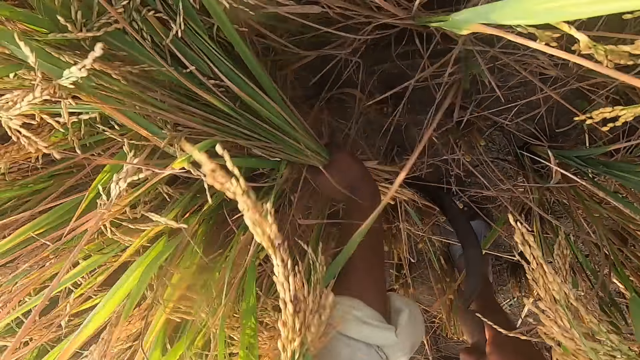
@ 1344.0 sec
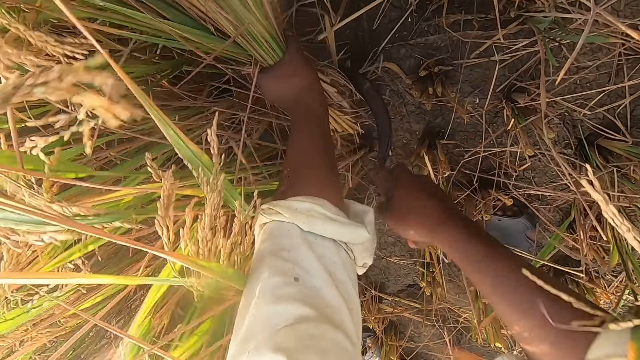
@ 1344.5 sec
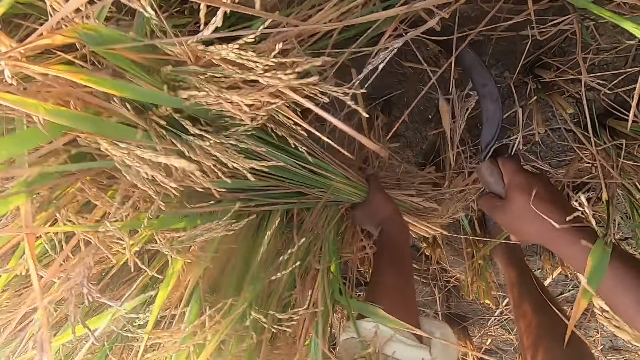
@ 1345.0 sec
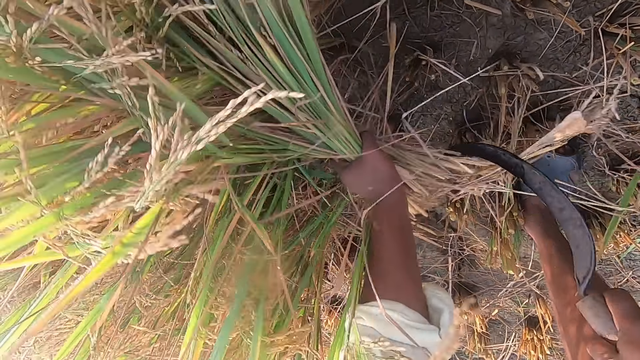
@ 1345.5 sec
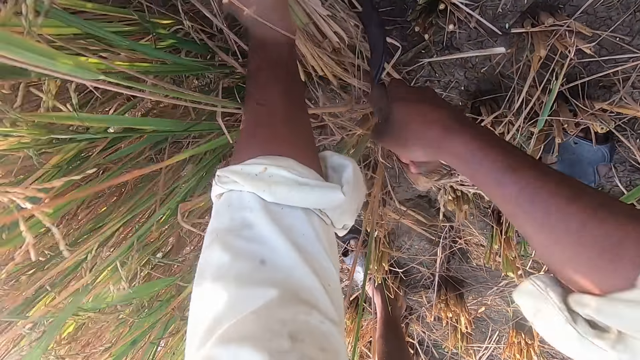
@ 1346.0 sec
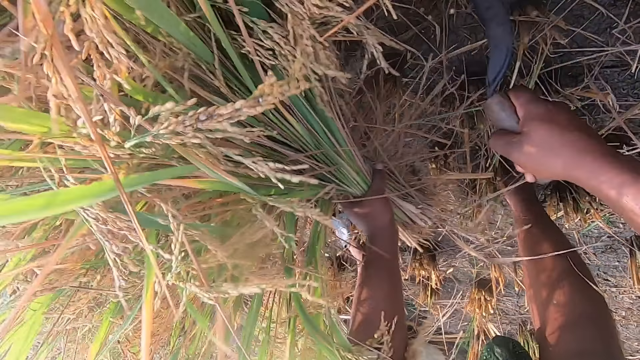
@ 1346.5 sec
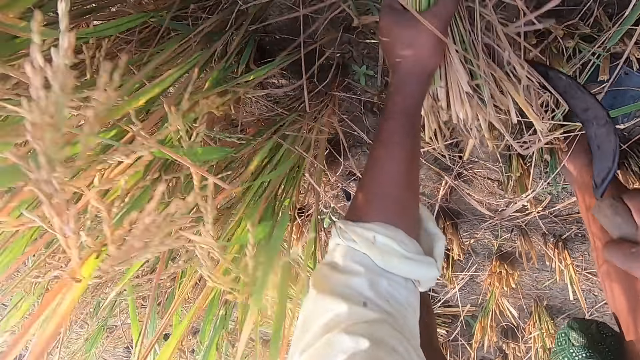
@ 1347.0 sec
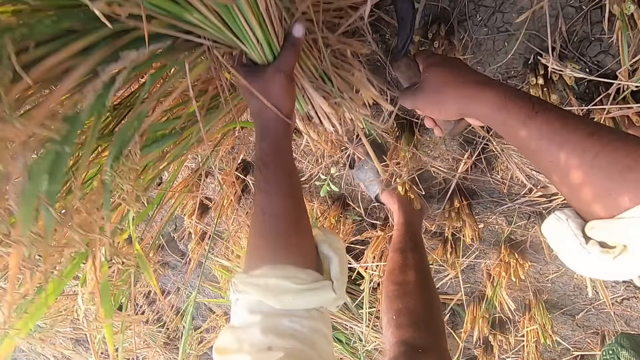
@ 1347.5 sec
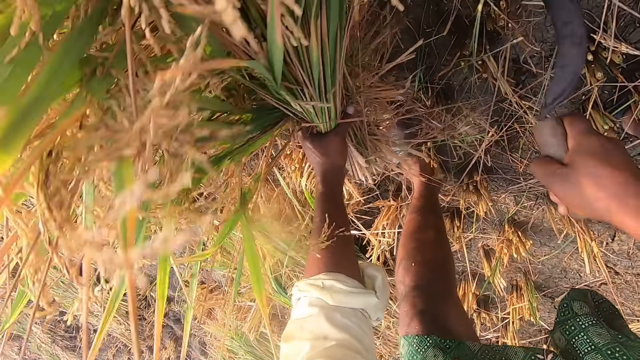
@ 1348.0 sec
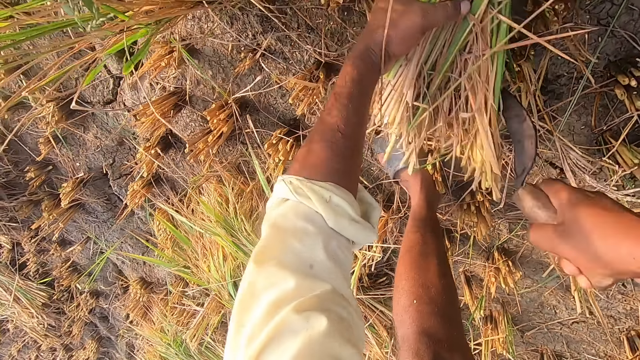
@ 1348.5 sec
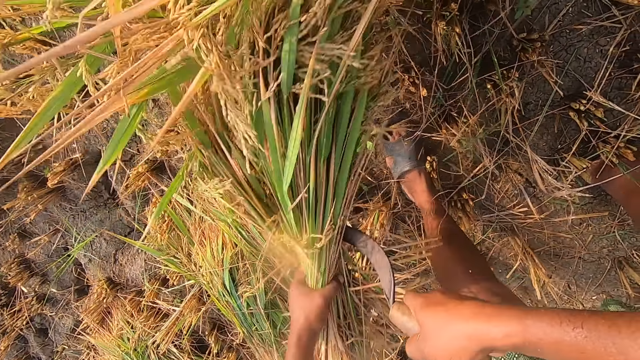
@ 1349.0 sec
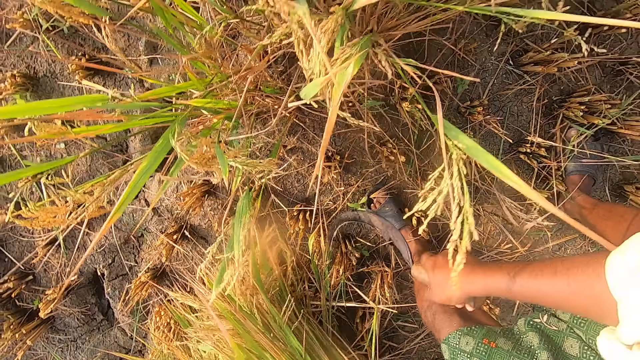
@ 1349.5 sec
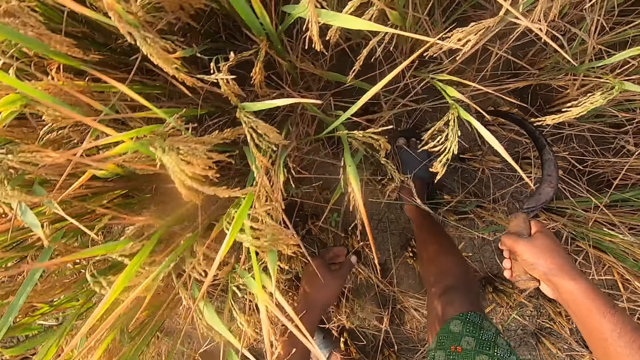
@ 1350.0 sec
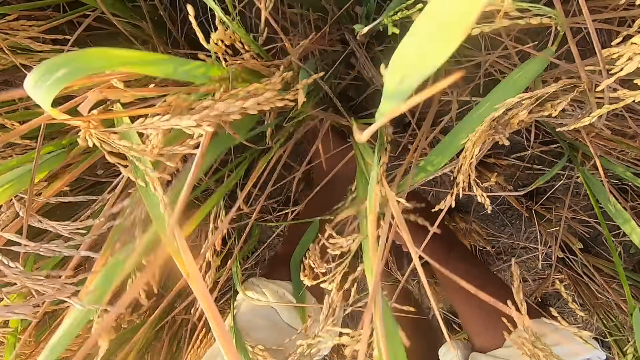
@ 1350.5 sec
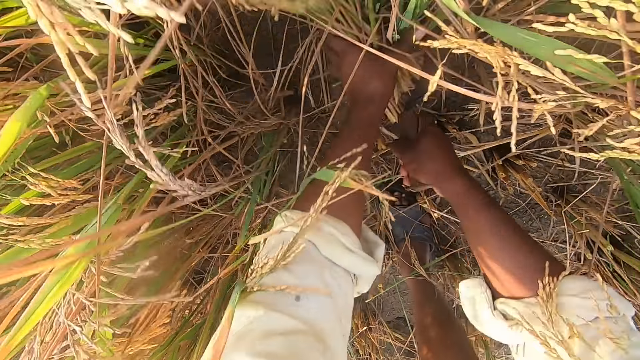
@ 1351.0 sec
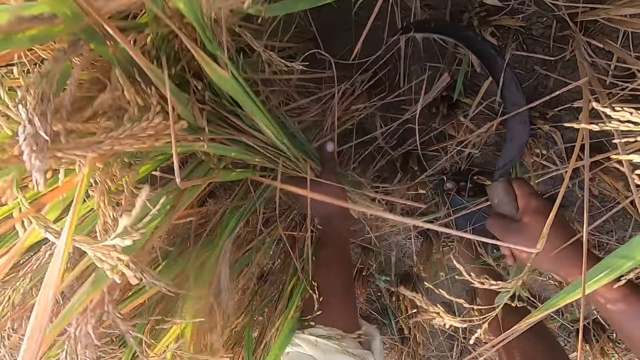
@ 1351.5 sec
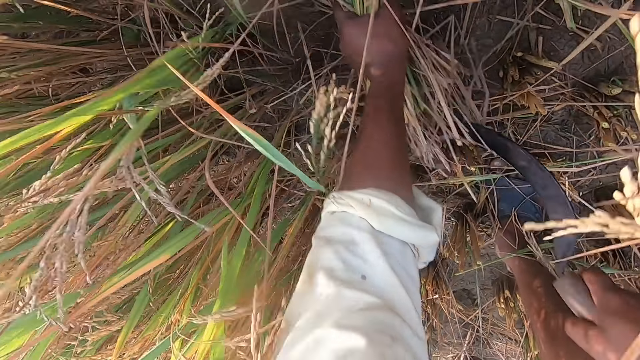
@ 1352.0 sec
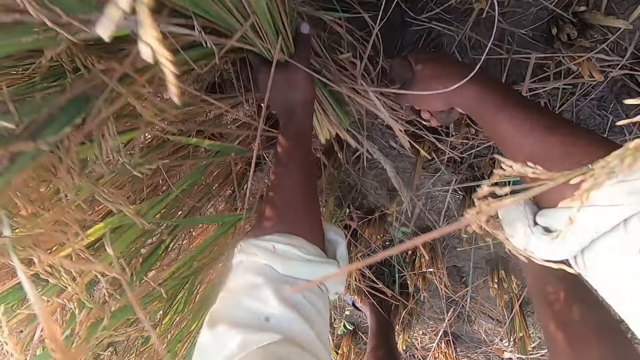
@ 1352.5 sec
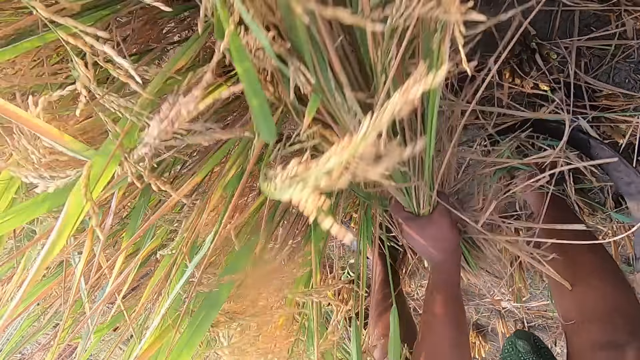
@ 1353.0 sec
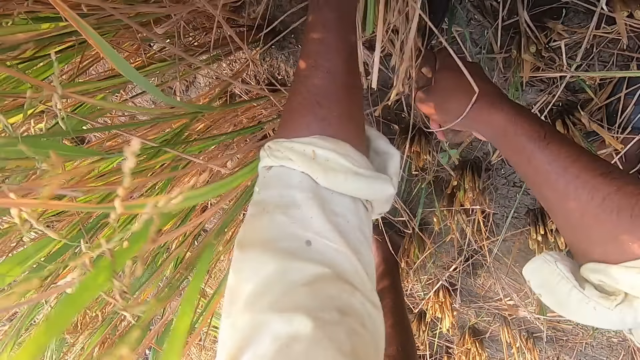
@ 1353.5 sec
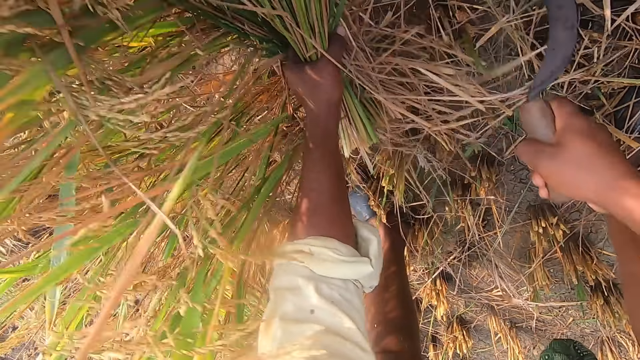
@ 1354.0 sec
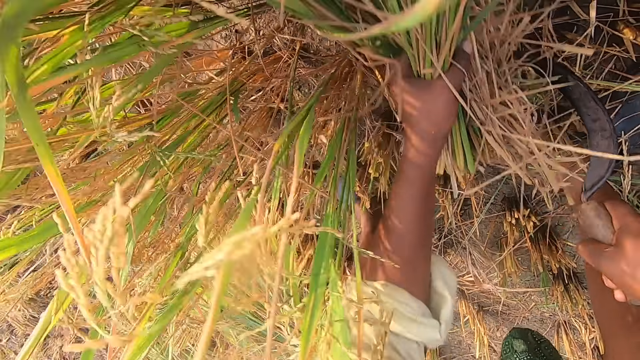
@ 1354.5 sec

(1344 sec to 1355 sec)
The camera wearer drops the stack of straw or rice plants on the ground. They move around. They hold the rice plants. They cut the straw from the ground with the sickle.

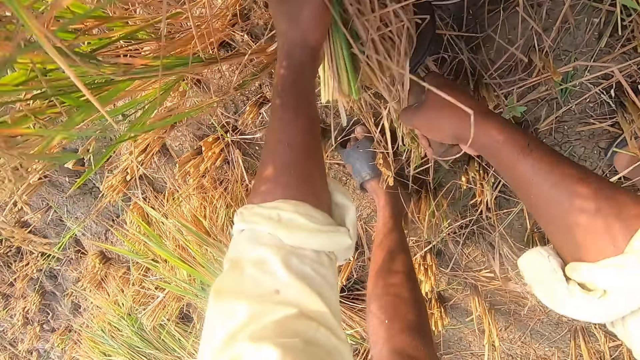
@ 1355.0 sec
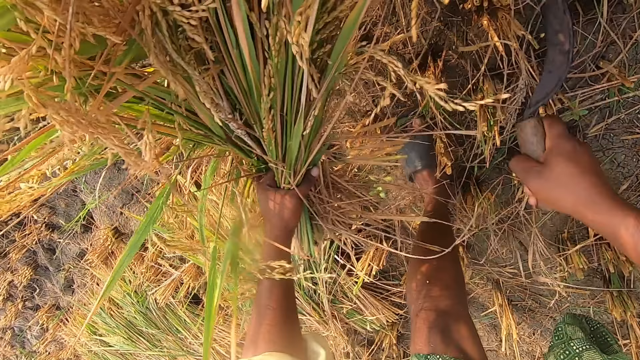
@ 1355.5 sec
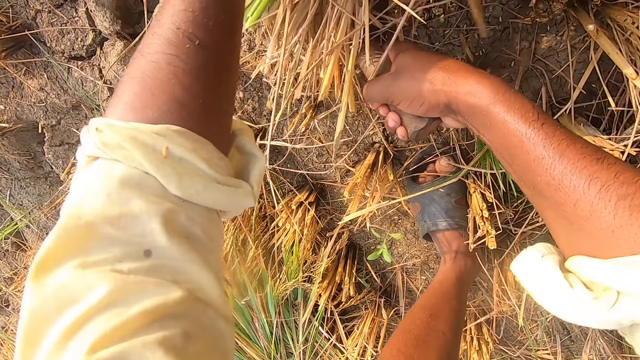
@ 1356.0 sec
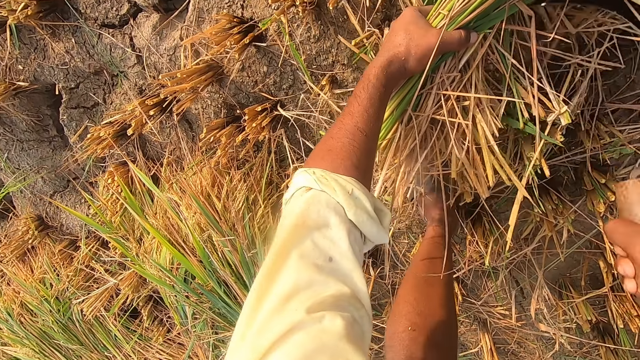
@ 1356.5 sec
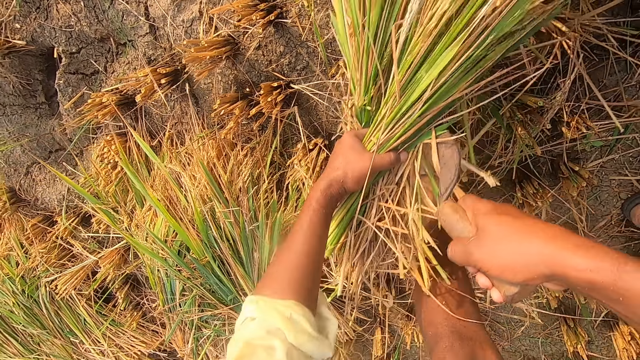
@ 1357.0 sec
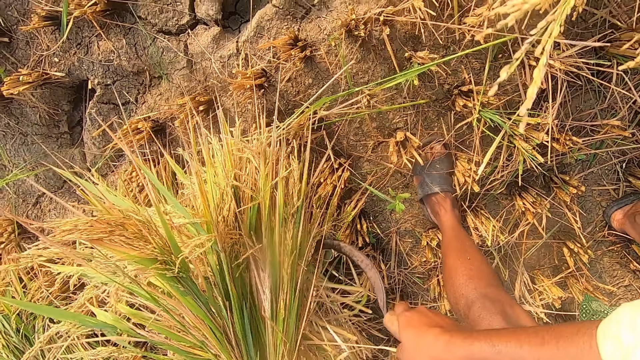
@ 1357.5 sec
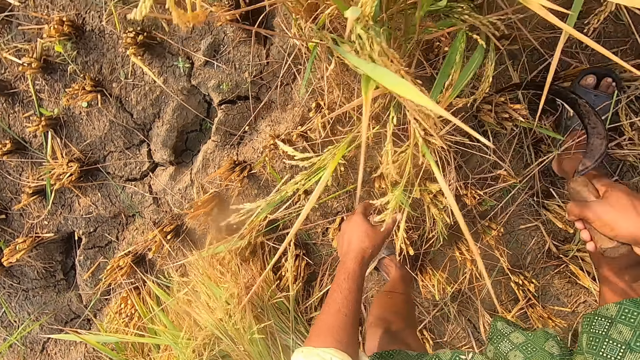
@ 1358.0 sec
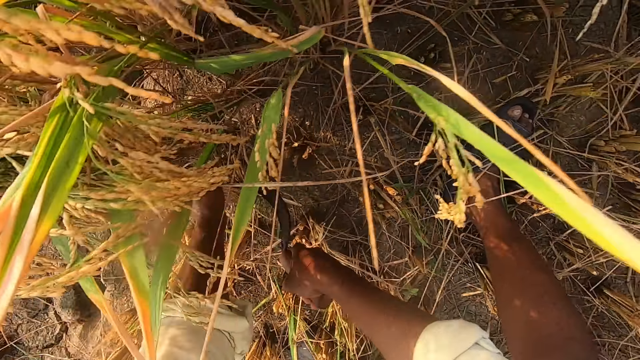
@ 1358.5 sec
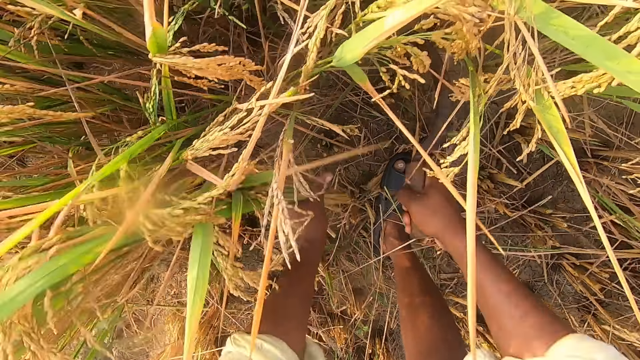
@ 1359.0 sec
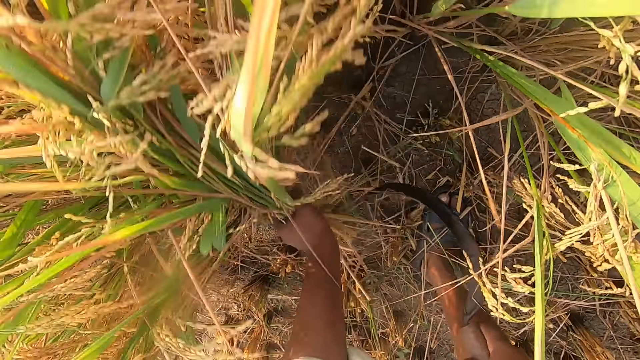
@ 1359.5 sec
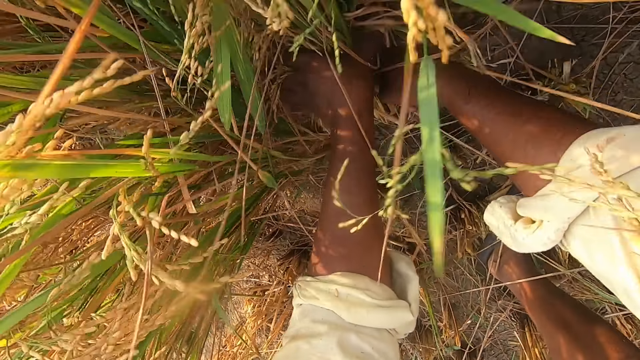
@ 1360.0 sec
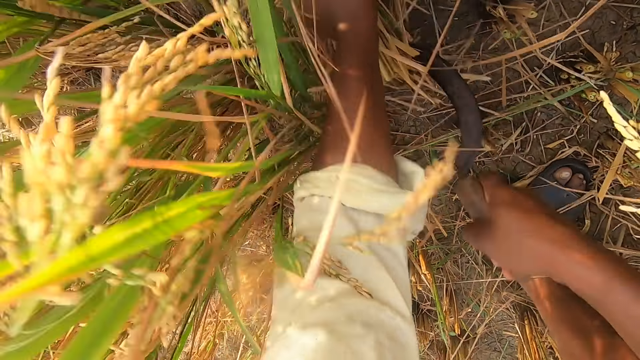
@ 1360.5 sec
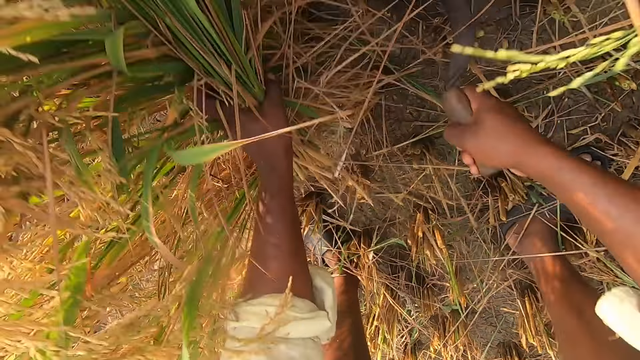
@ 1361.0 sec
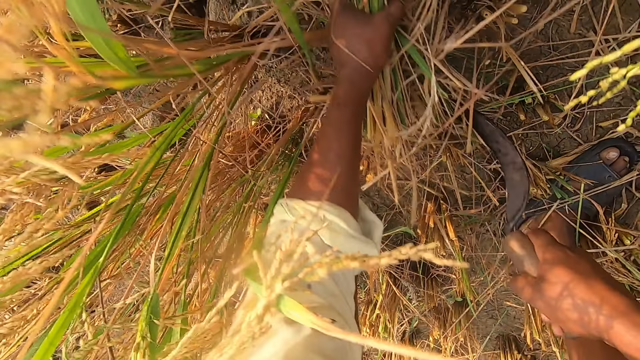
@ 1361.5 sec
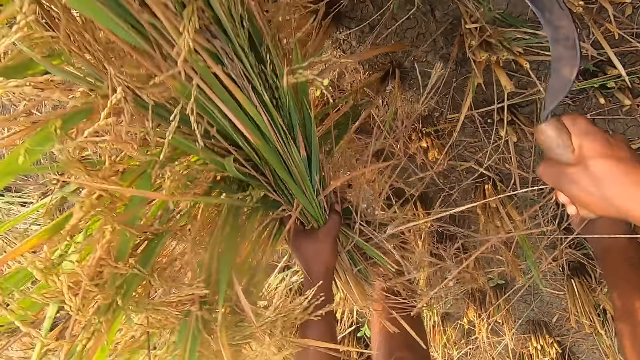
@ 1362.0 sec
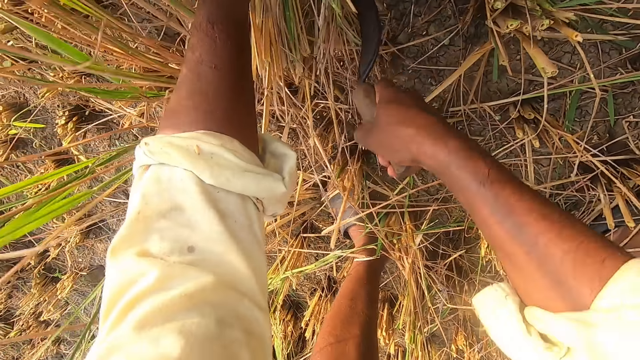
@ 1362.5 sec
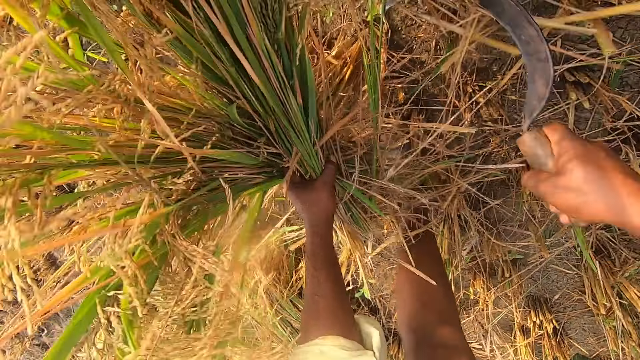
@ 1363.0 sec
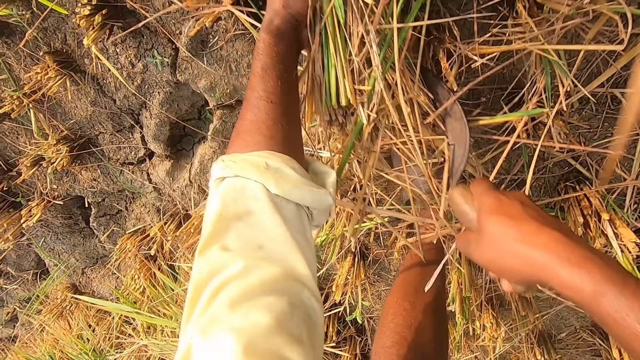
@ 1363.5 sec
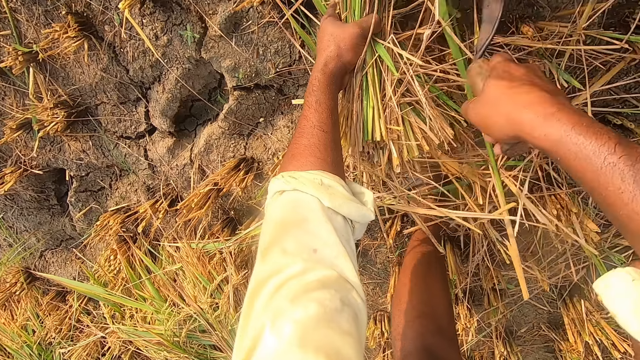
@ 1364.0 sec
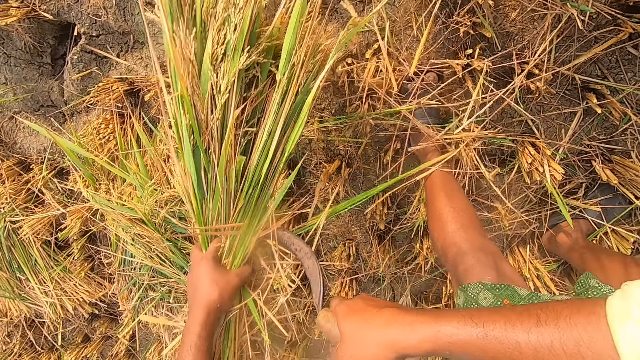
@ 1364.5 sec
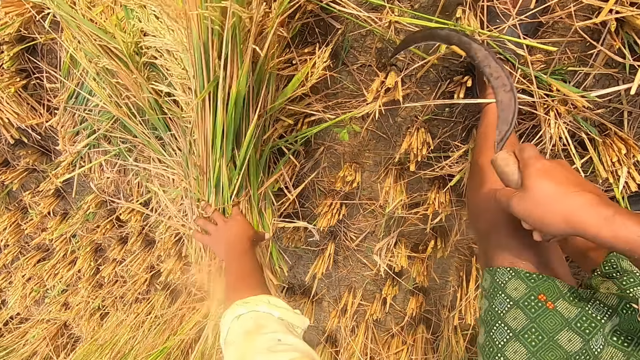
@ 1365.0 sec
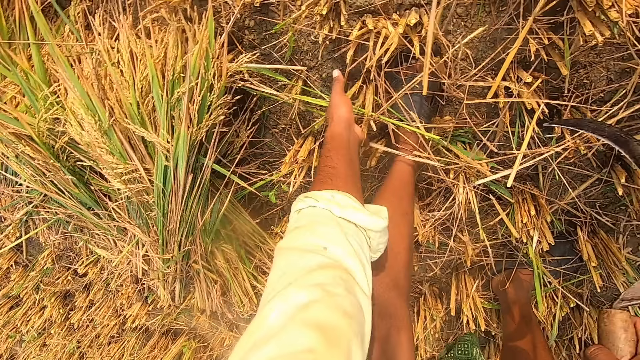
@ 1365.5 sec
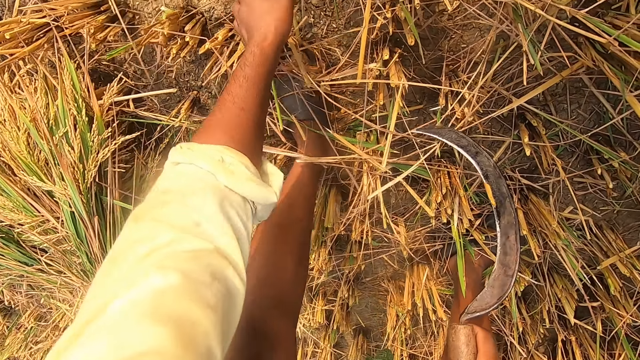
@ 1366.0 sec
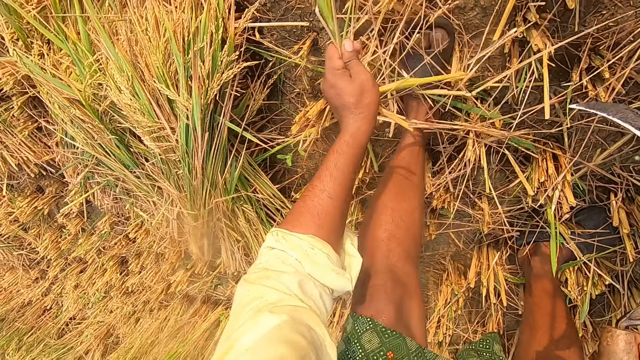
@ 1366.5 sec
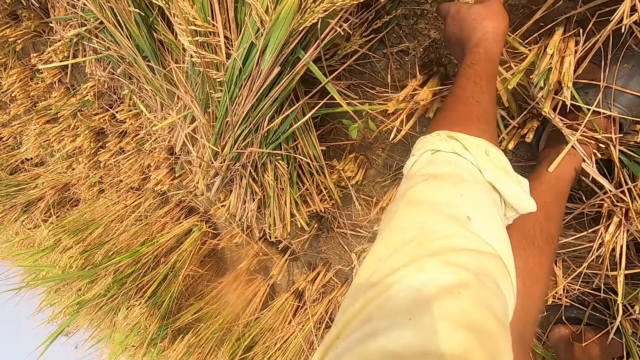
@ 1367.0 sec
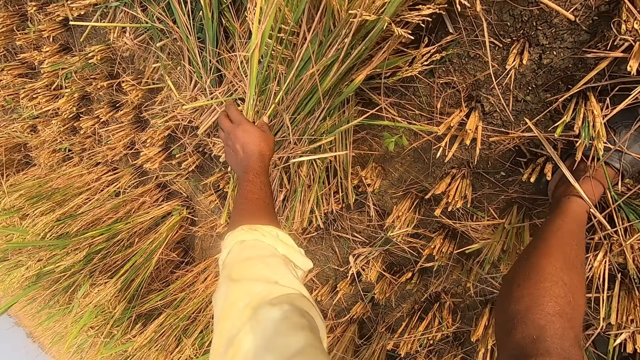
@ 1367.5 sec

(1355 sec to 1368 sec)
The camera wearer drops the stack of straw or rice plants on the ground. He moves around and holds the rice plants. He cuts the straw from the ground with the sickle. He drops the stack of straw on the ground. He picks the straw from the ground with his left hand.
